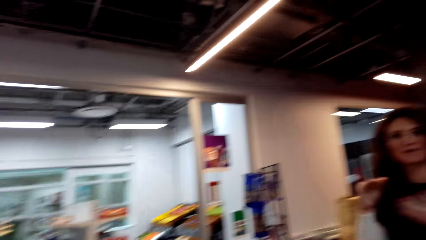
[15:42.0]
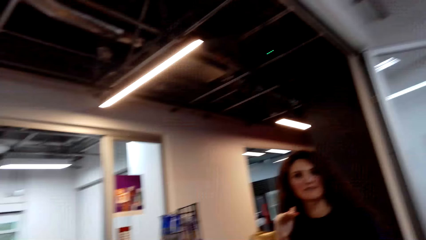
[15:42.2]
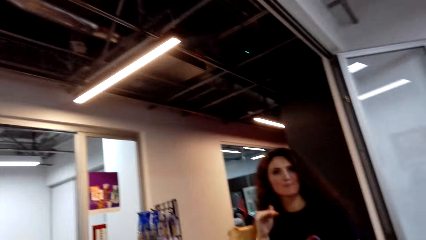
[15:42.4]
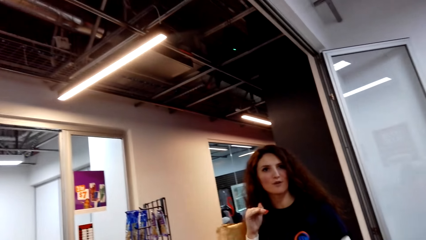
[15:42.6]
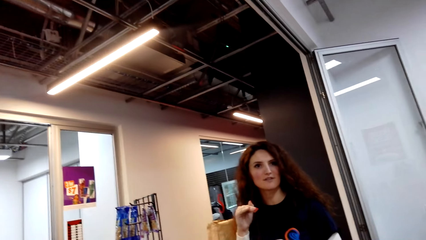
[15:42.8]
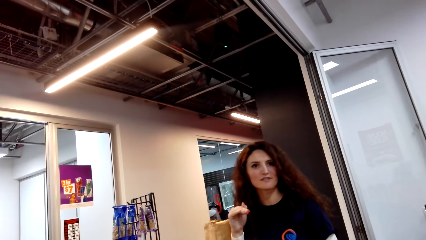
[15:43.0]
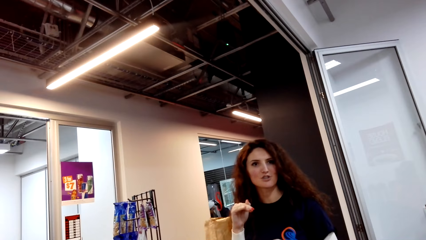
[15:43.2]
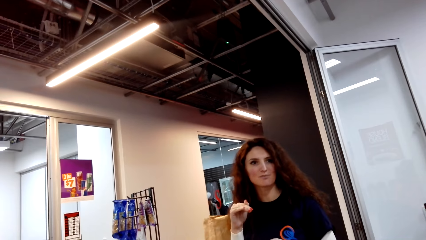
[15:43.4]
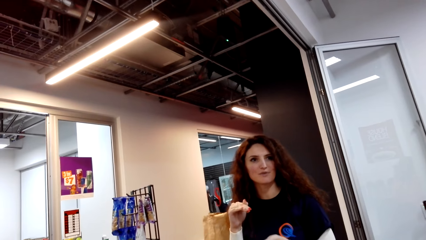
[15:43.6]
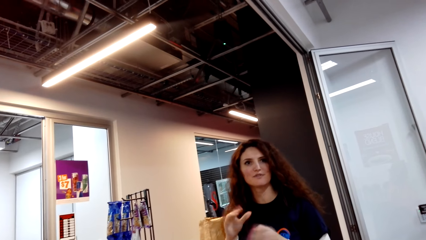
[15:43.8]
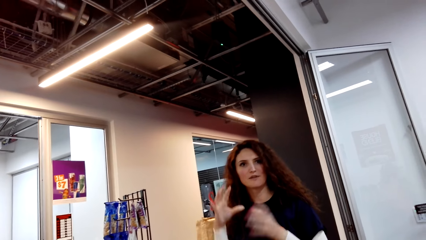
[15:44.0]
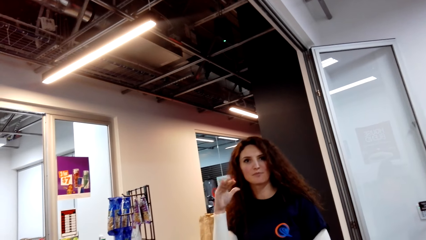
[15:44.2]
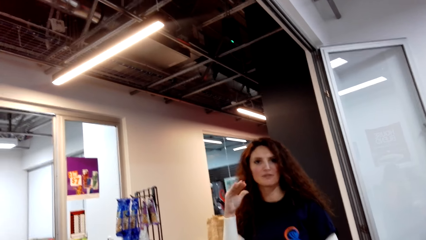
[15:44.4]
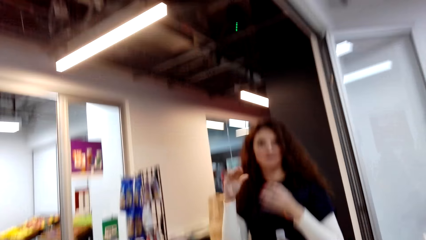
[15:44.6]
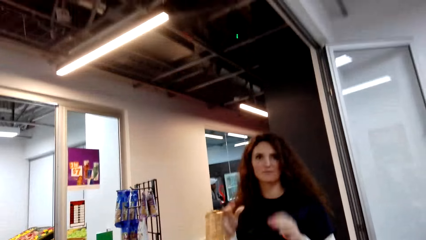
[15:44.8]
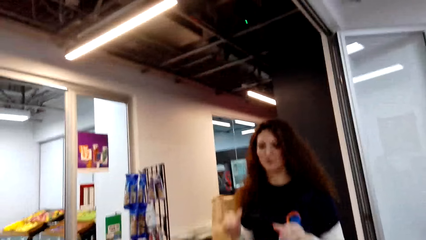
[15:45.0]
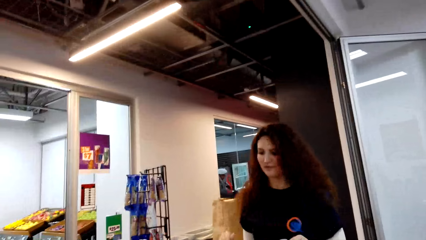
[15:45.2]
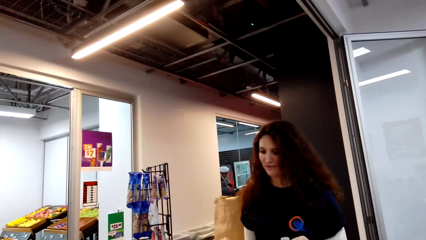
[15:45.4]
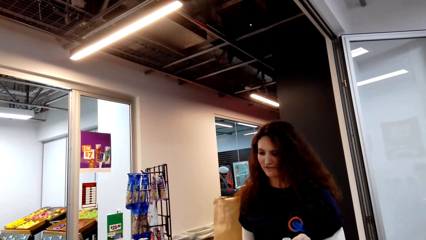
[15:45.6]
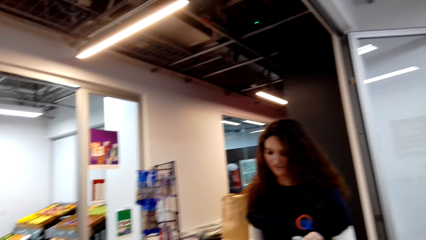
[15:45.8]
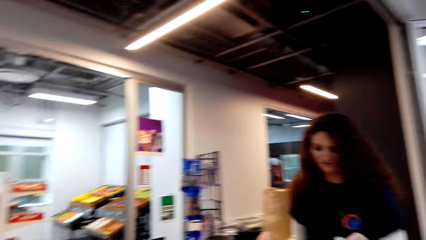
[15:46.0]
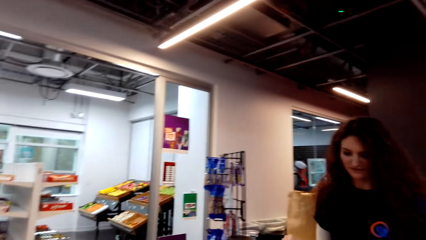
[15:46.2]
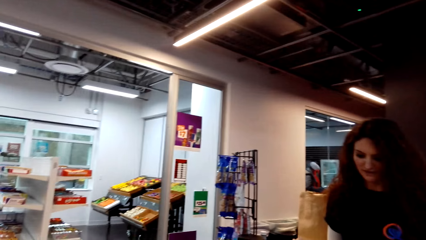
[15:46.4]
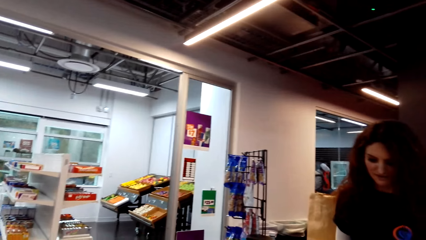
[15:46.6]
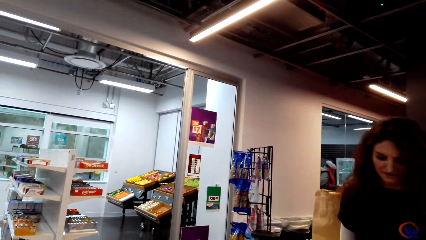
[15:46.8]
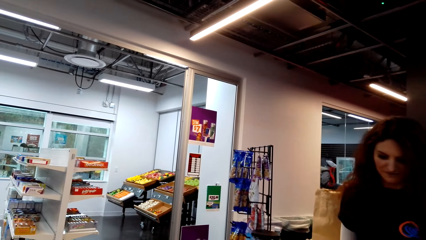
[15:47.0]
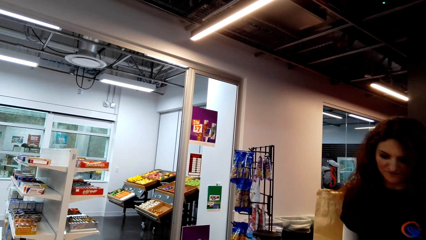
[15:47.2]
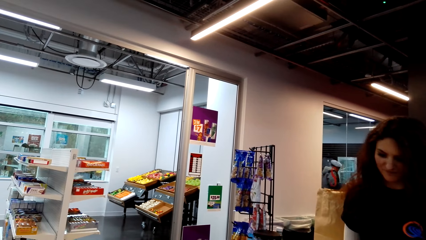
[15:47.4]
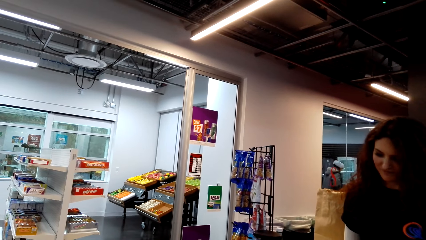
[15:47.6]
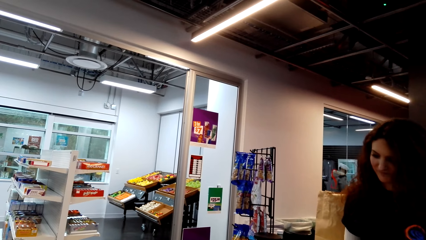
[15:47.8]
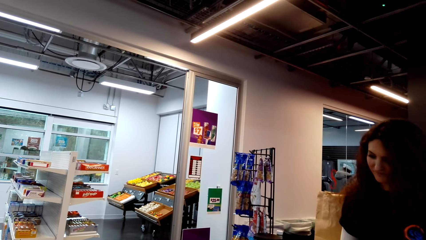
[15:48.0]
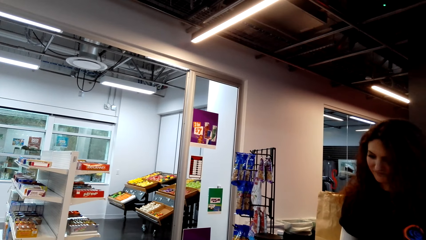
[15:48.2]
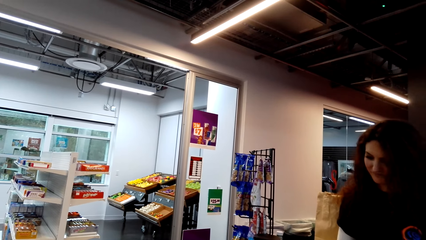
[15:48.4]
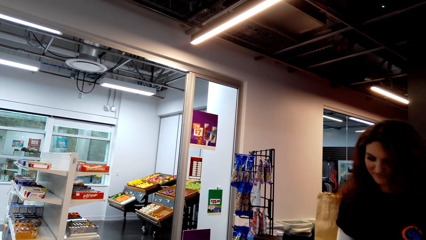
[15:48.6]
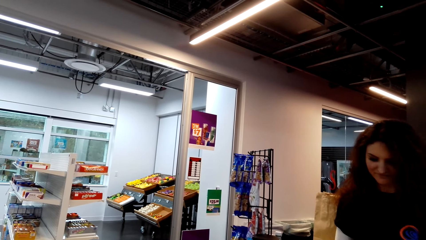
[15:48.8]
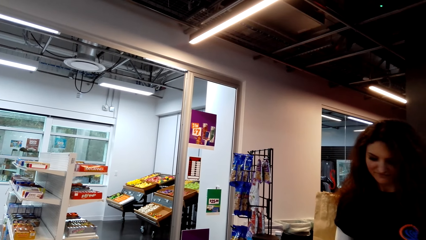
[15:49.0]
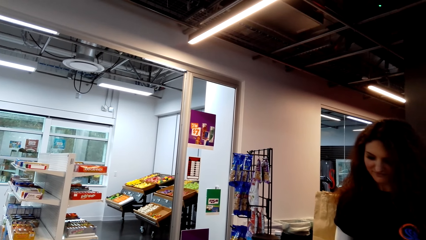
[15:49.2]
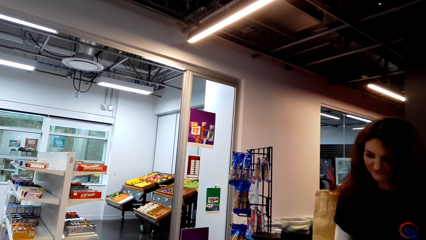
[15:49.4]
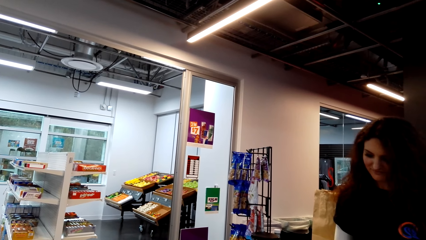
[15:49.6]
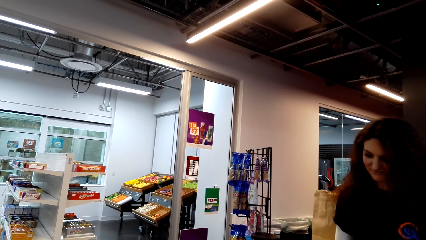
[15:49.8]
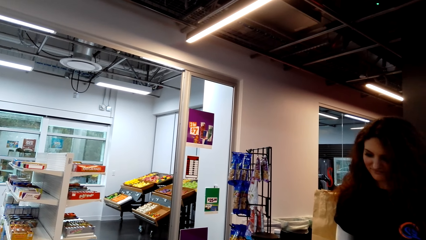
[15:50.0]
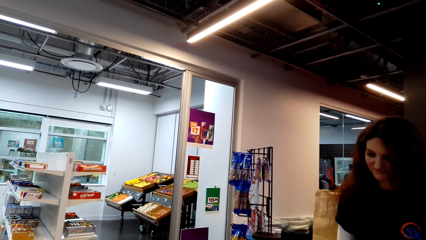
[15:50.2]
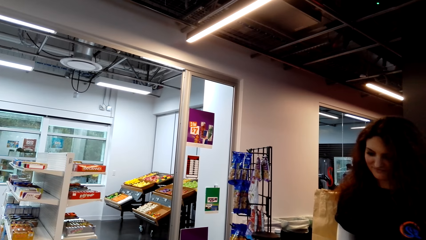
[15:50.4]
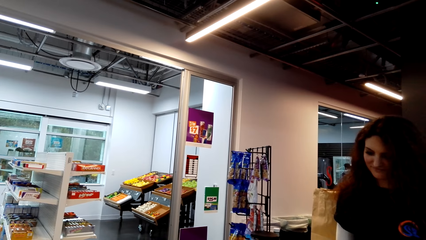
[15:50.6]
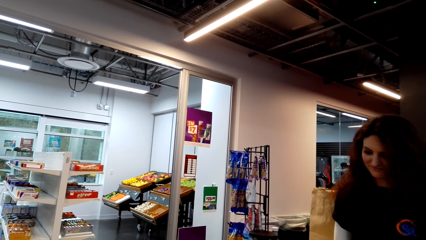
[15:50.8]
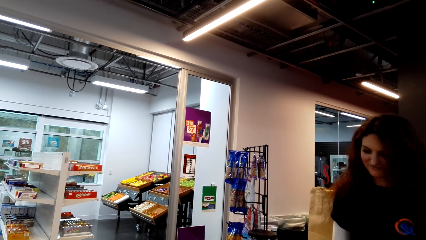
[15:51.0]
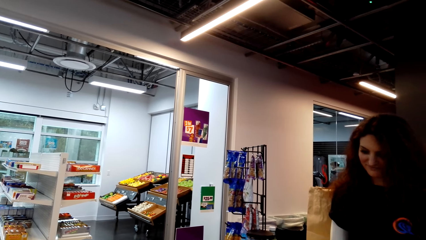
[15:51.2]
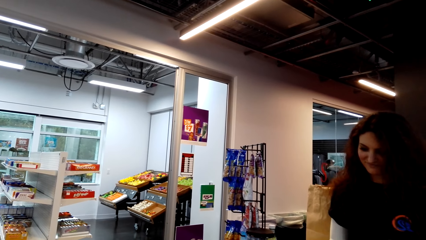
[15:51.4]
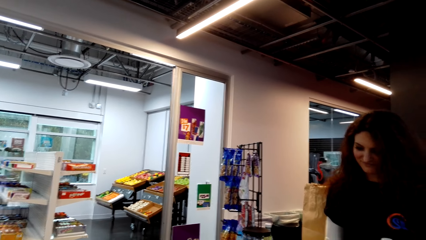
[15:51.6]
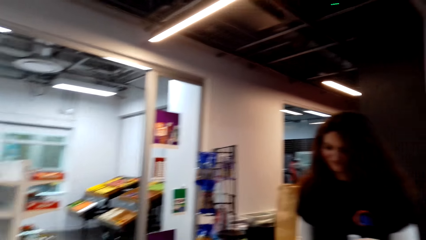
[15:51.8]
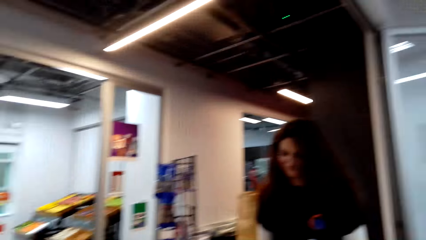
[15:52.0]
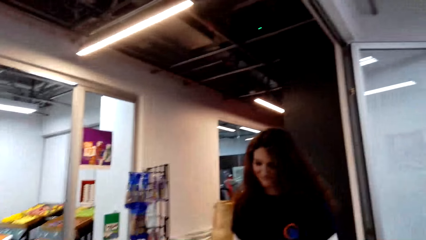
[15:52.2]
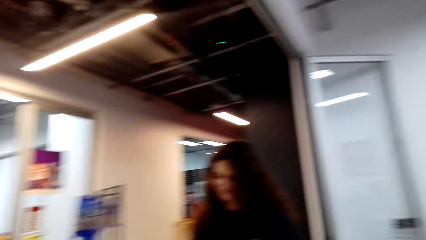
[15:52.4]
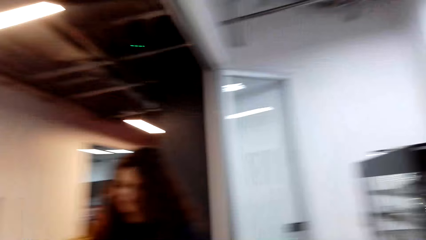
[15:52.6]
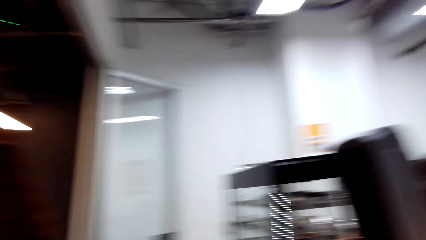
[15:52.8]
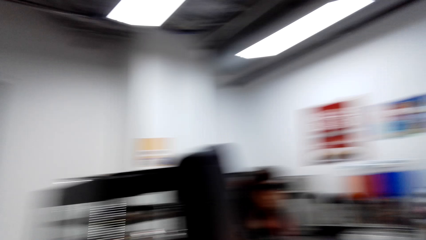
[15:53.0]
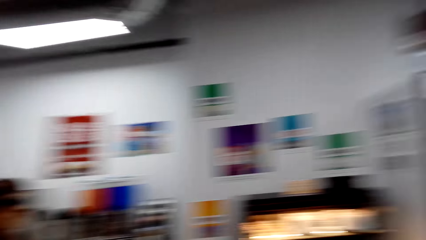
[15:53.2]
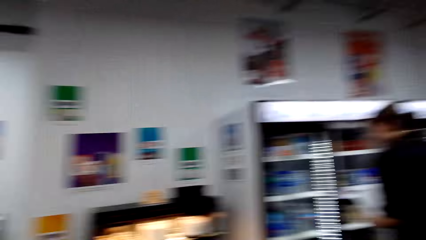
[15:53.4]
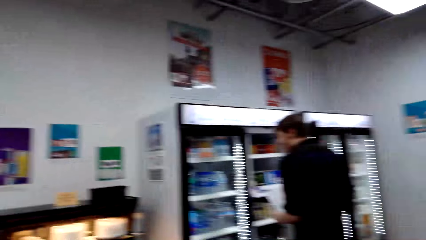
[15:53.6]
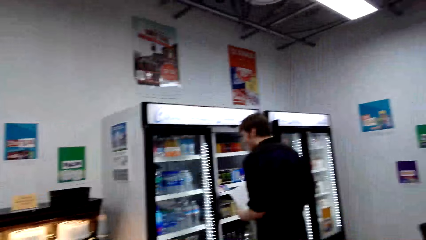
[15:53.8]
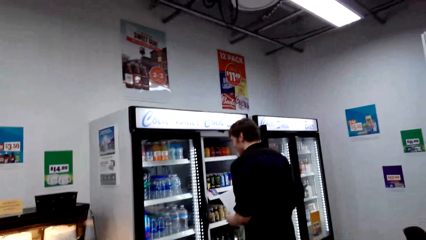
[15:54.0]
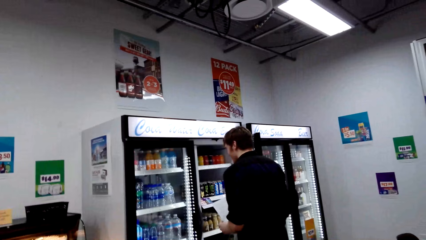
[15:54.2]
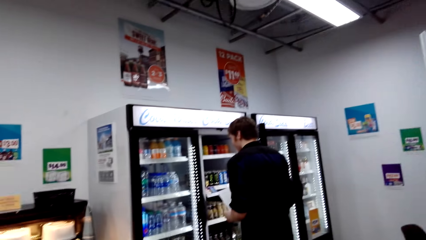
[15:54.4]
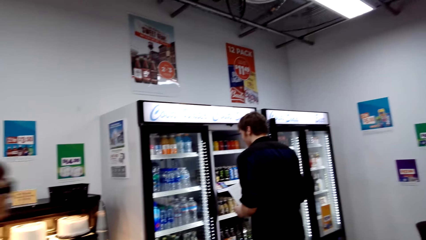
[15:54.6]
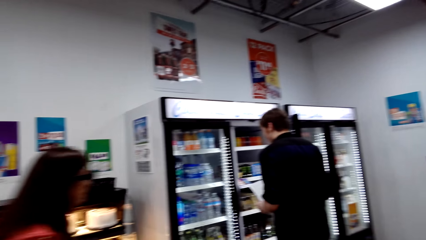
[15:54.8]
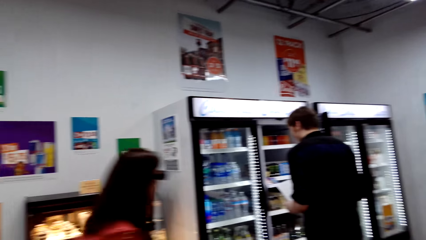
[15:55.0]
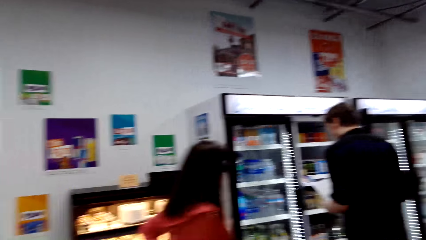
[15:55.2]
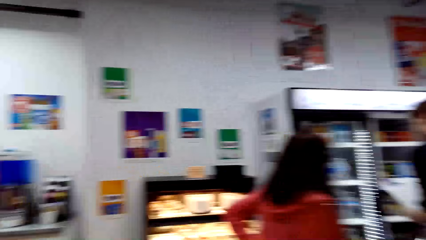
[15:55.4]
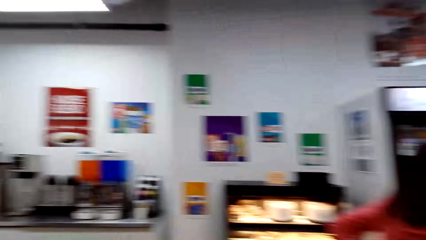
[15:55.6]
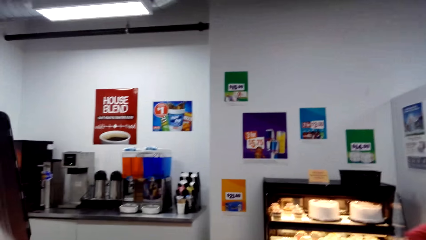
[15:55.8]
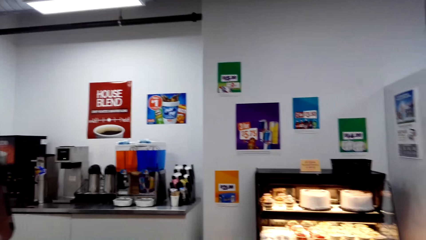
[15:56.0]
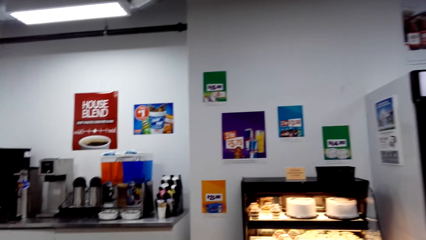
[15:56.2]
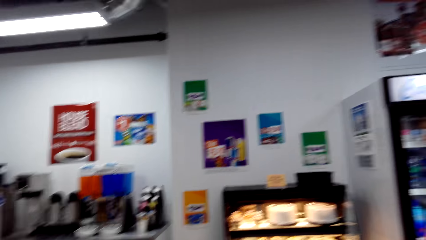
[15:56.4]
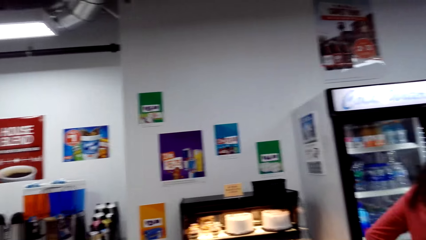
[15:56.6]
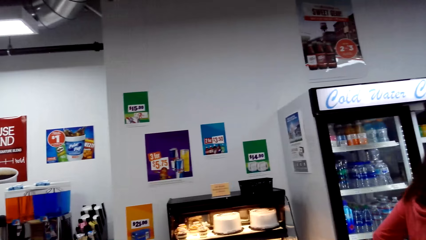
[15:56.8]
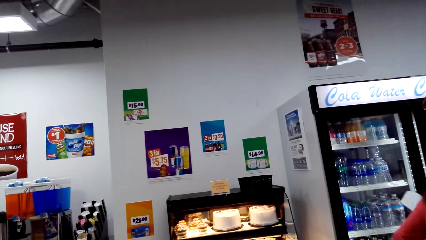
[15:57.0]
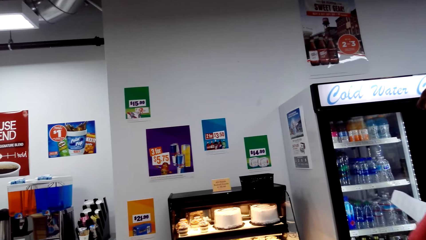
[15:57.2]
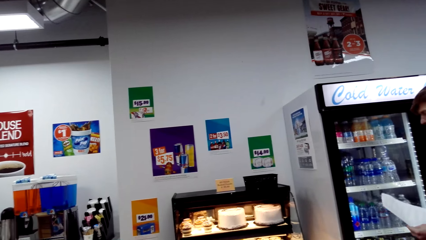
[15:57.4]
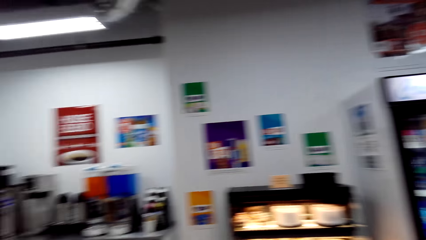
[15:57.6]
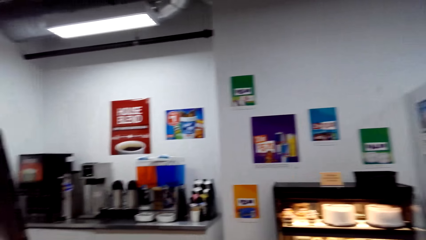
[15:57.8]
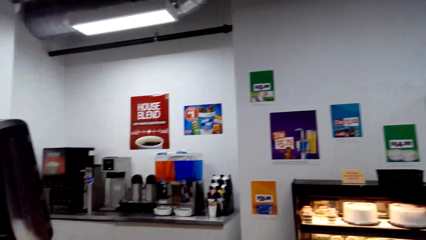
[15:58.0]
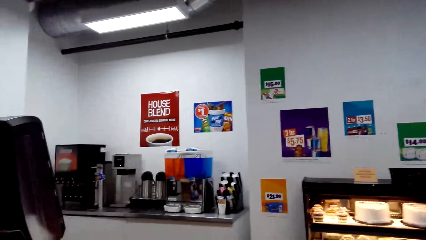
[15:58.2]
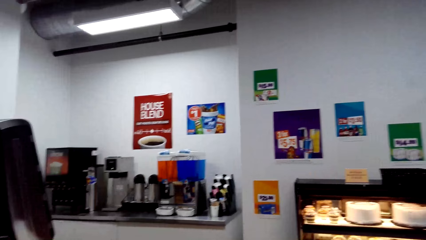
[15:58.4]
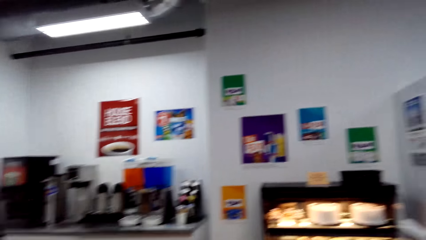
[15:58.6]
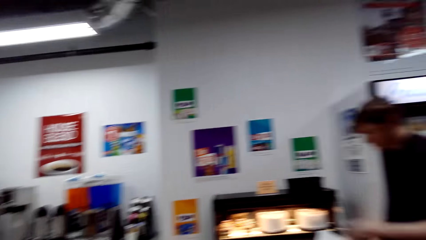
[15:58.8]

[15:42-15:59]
The cashier moves her hand. The camera wearer dialogues with the cashier. The cashier scans something. The camera wearer looks around the supermarket. A man stands at the fridge. A lady walks around the supermarket.
